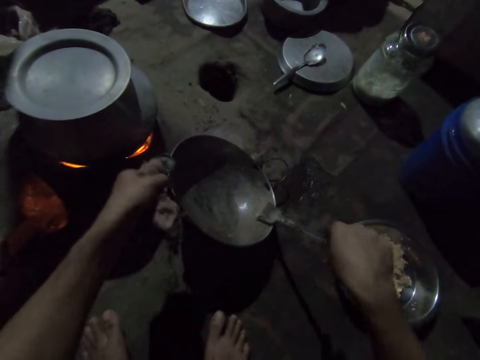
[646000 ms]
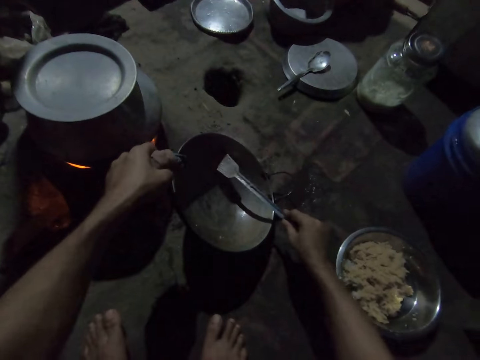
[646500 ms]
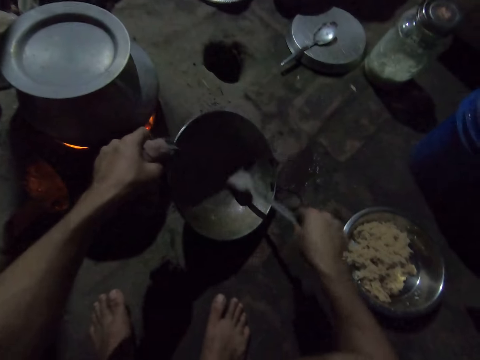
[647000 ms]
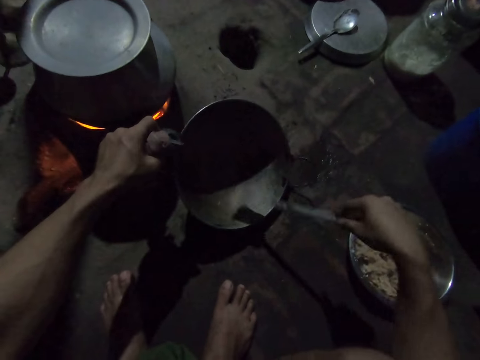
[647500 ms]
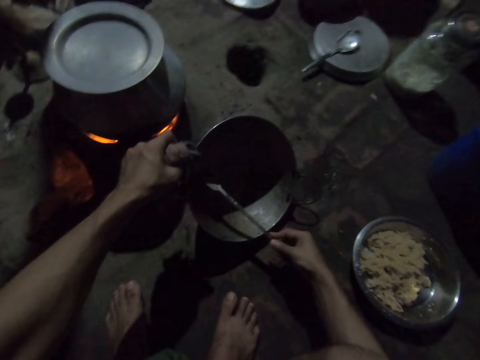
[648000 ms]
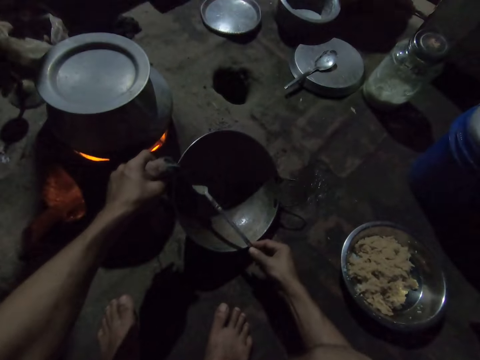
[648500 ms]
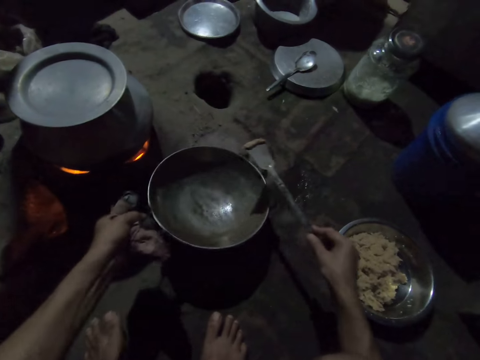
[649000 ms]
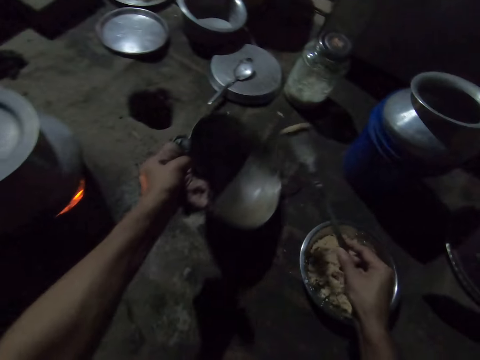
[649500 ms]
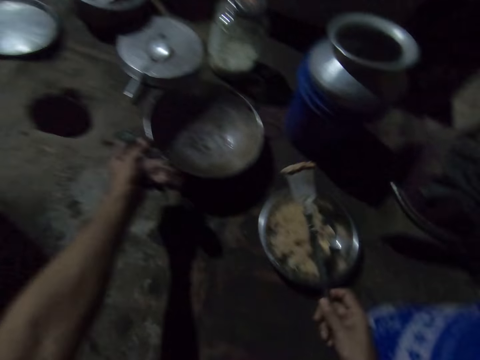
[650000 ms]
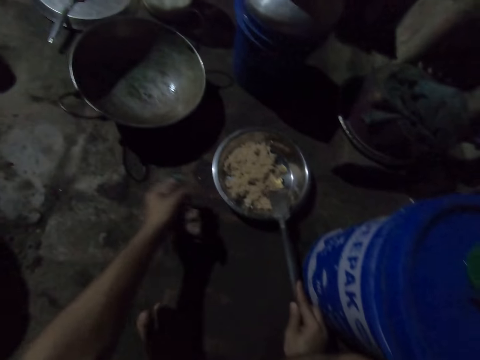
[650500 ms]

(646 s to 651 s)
The camera wearer drops the pot on the ground with the rags in her left hand. She scrapes the solid turner in her right hand with the edge of the bowl on the ground. She pours food in the plate.

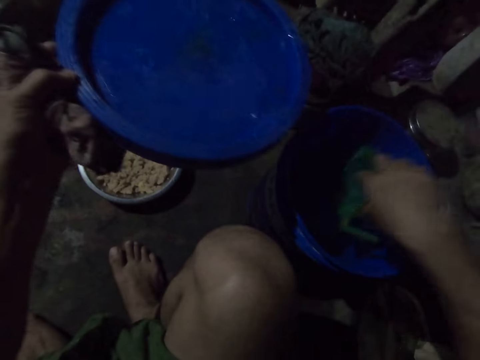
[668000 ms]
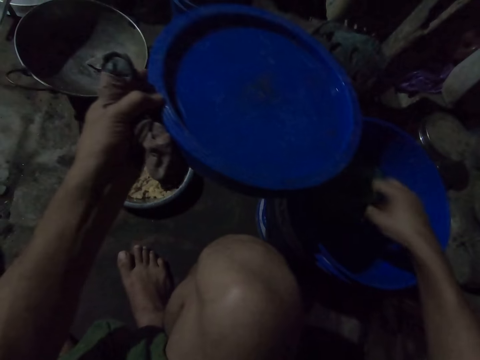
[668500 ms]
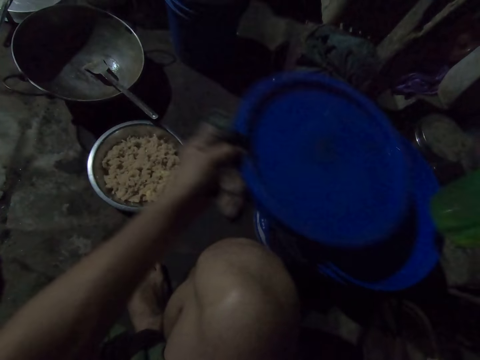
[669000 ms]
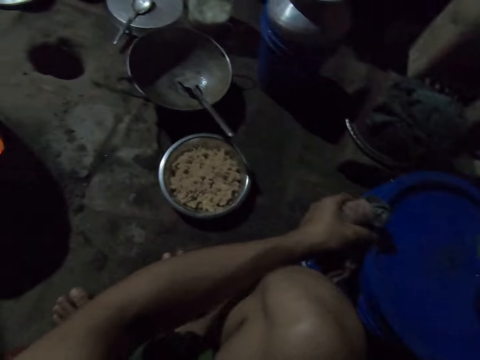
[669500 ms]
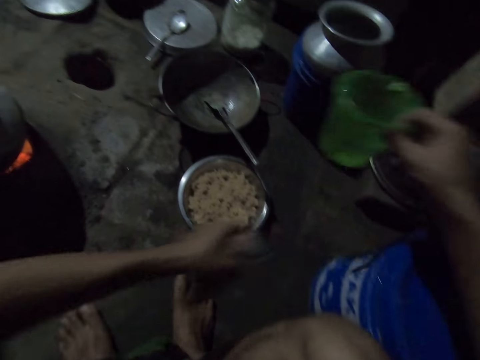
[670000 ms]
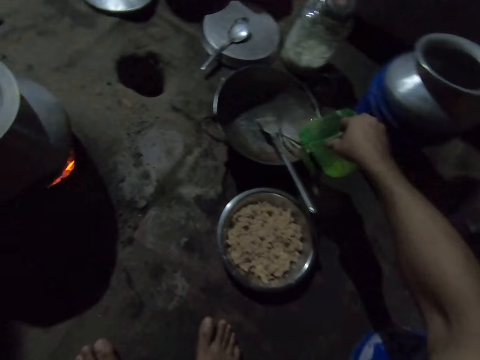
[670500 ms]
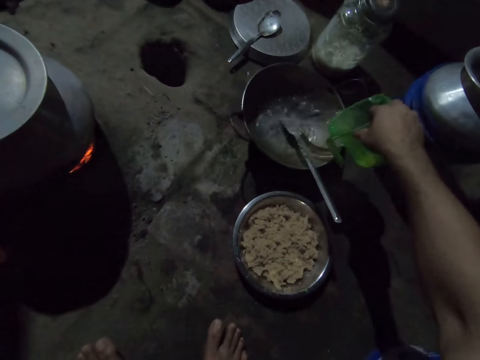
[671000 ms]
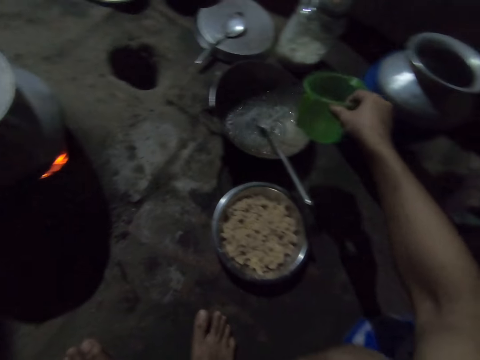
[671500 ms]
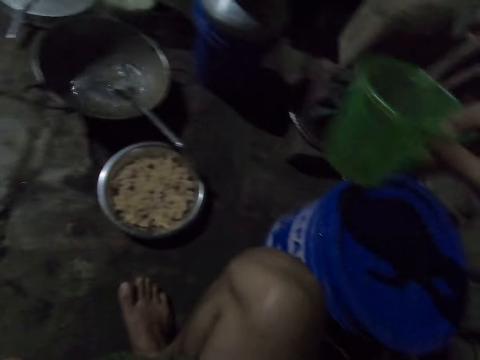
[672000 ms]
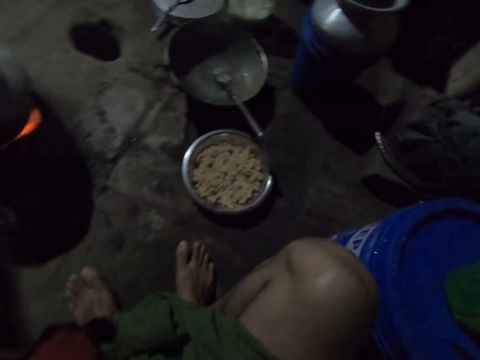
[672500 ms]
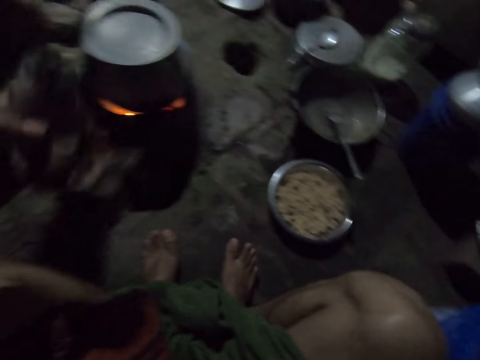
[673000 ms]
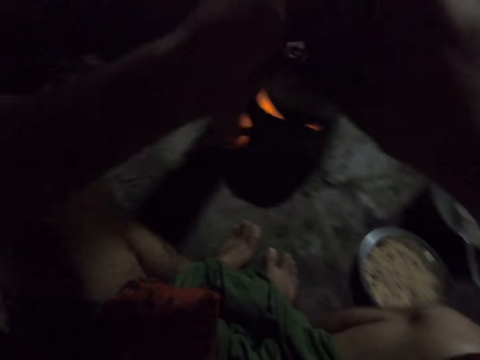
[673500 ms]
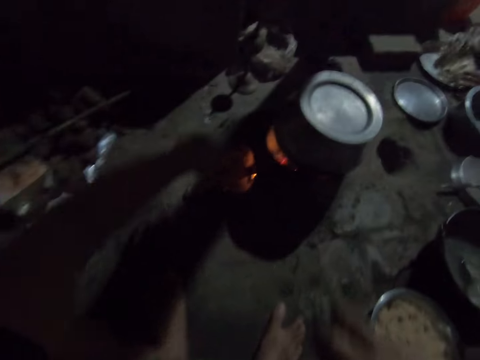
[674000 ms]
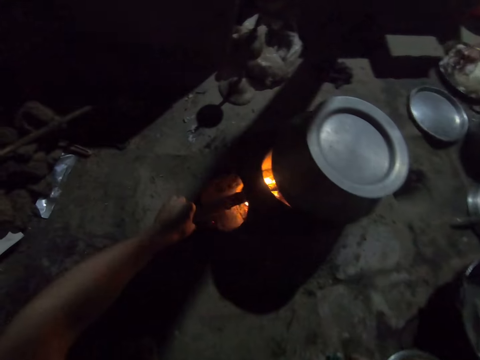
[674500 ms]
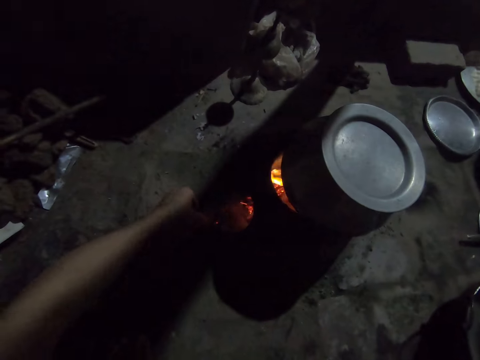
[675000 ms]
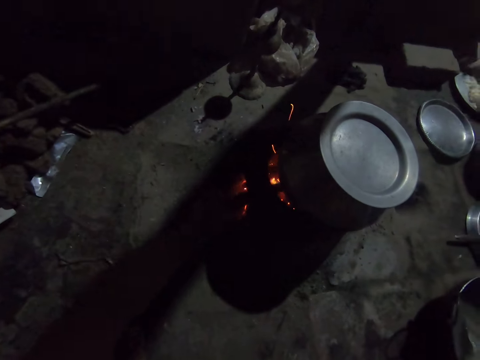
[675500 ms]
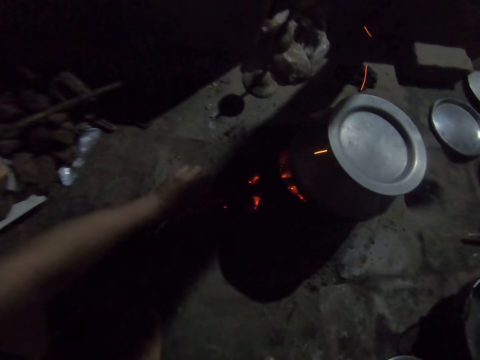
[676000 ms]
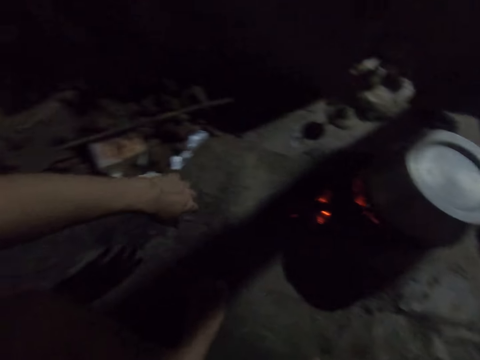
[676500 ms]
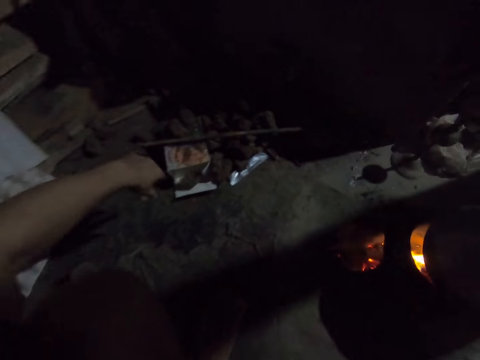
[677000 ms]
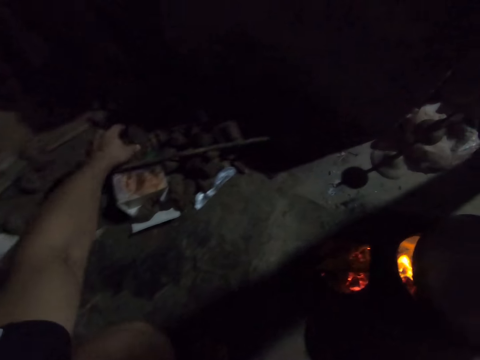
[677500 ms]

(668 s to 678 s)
The camera wearer takes water from the container on the ground with the jug in her right hand. She closes the container on the ground with the container cover in her left hand. She pours water from the jug in her right hand into the pot on the ground. She drops the jug on the container on the ground with her right hand. She passes the rags from her right hand to her left hand. She adjusts the stick in the stove with her left hand.

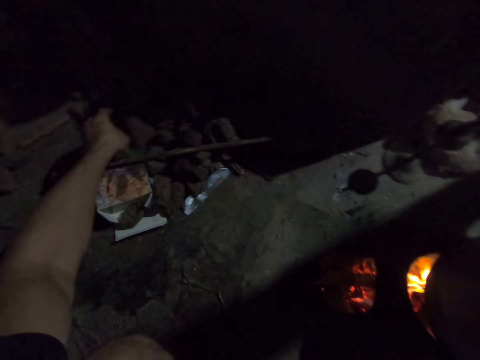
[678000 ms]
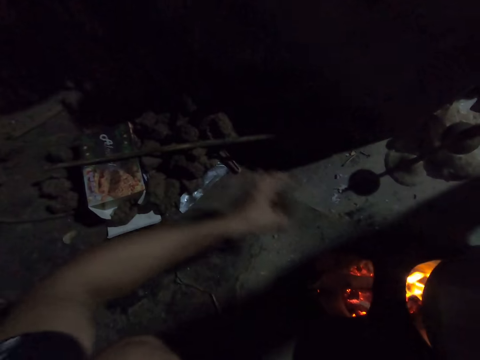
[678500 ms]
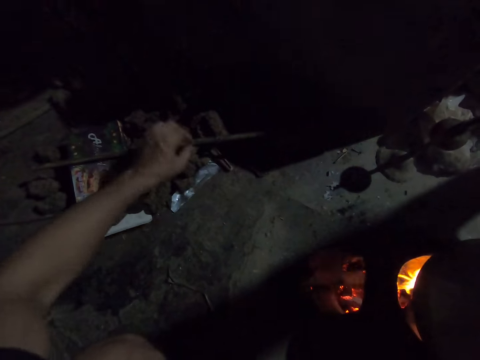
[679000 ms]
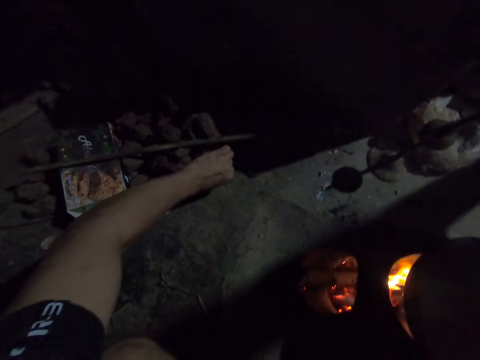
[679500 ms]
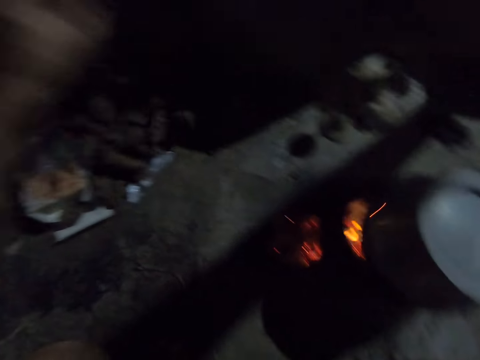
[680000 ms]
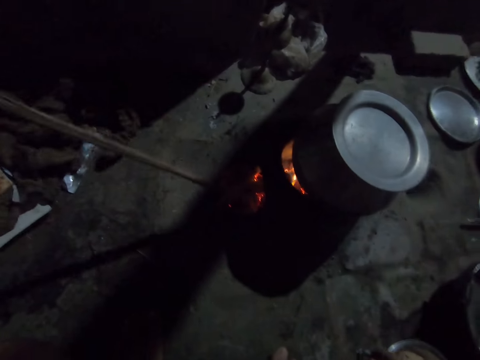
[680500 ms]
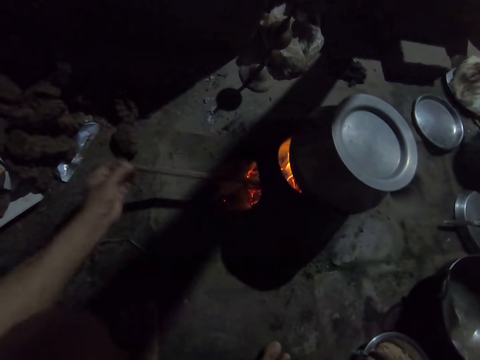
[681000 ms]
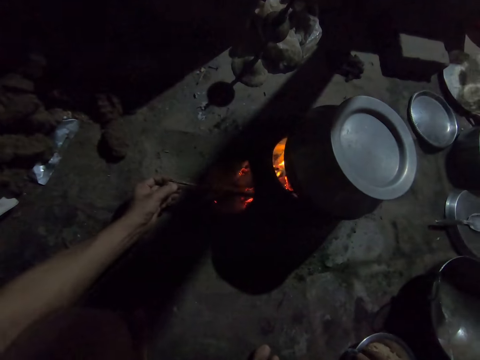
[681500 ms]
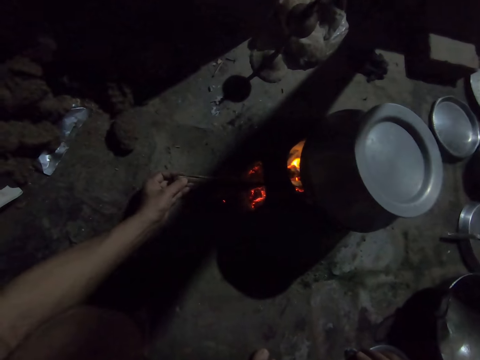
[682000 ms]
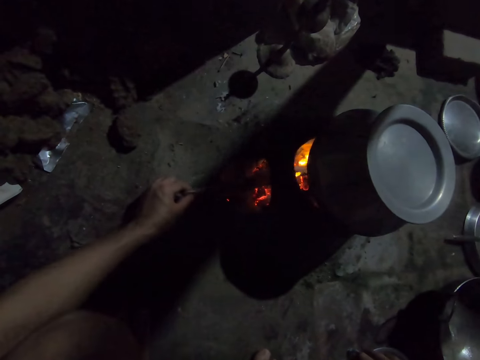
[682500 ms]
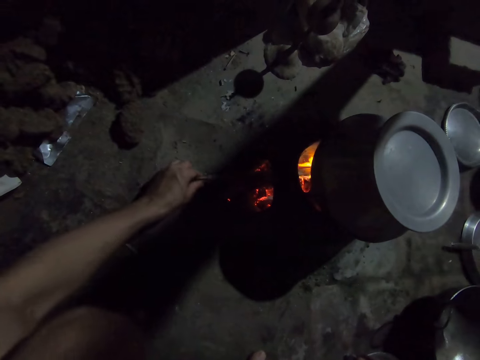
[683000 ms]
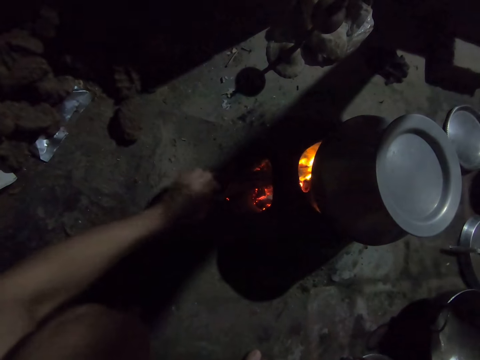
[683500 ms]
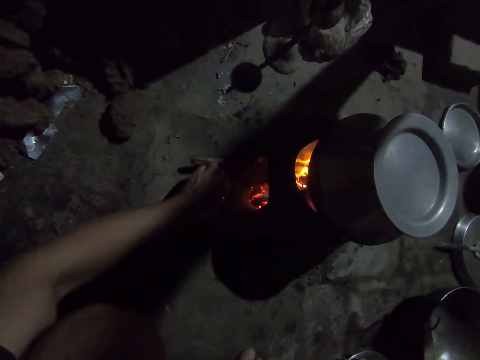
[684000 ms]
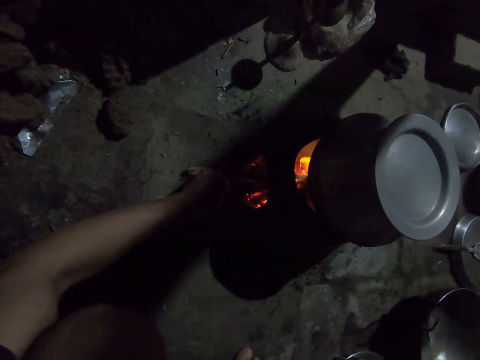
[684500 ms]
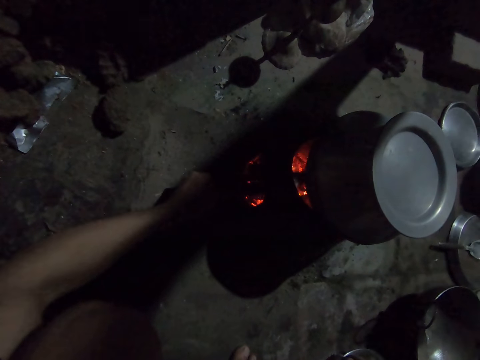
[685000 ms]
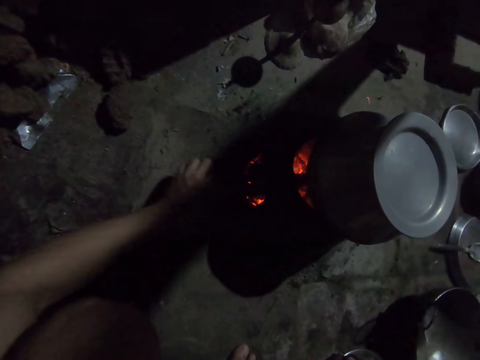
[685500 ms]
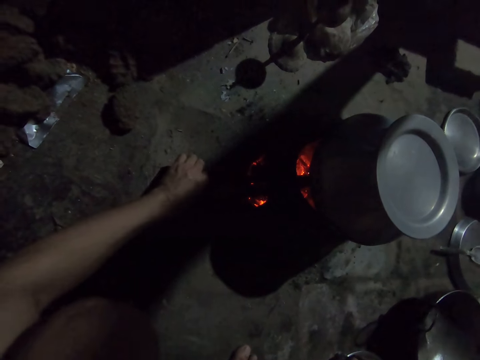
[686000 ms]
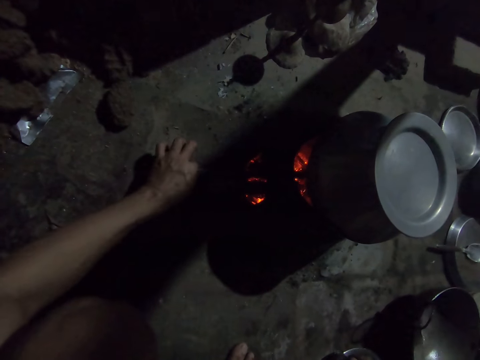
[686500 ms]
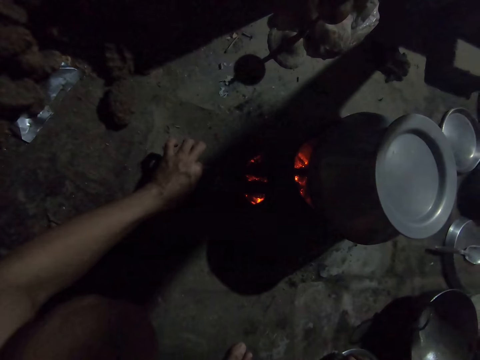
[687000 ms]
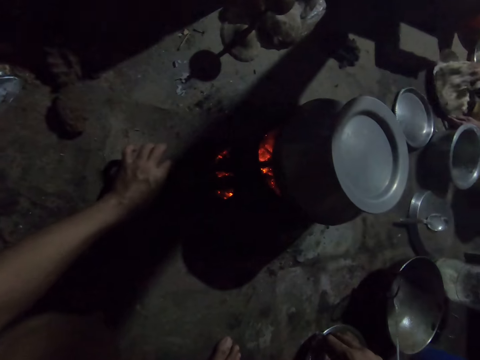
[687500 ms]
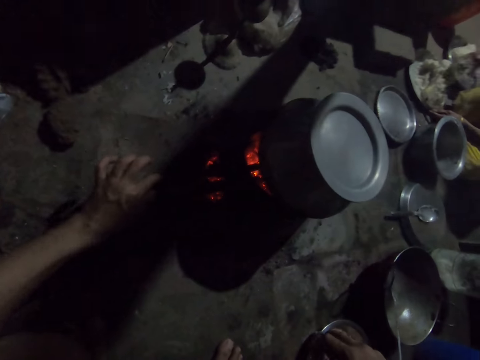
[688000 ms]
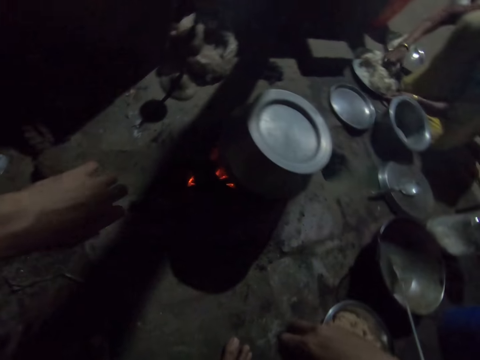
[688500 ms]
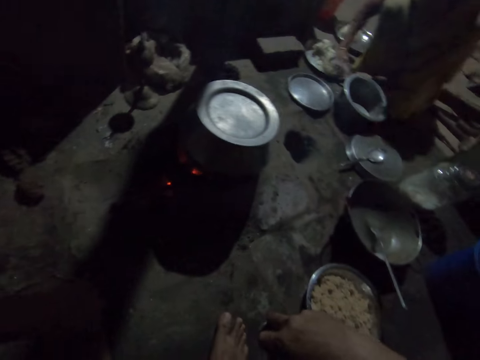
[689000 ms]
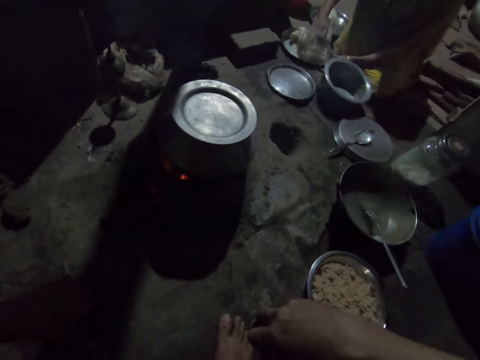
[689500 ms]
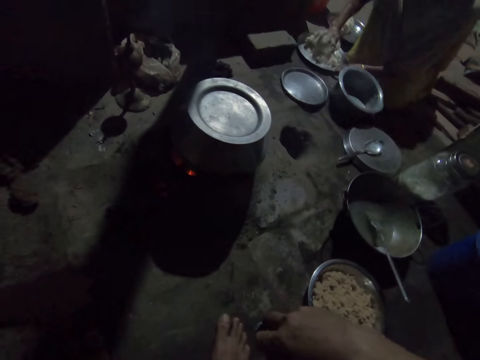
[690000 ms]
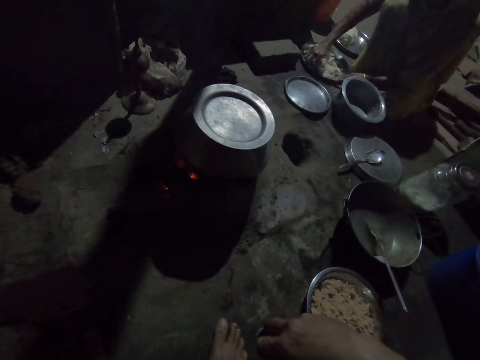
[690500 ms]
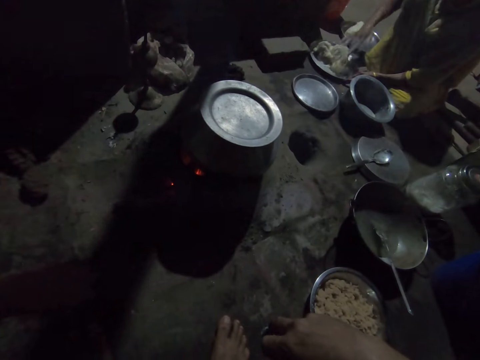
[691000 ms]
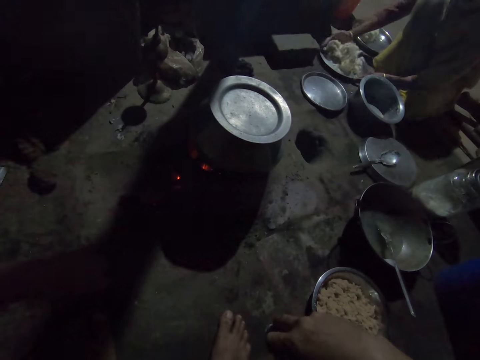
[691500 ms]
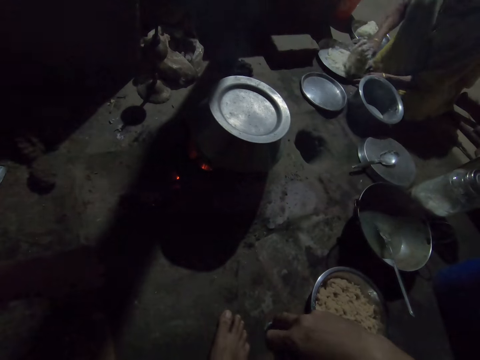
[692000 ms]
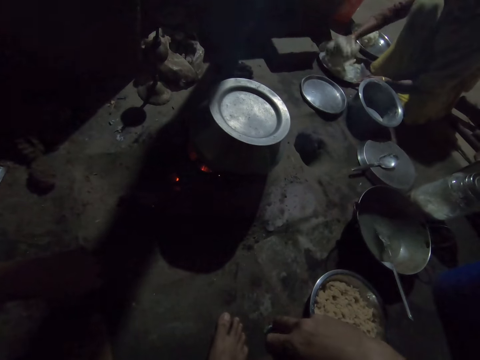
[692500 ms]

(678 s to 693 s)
The camera wearer picks up a stone from the ground with her left hand. She throws the stone in the stove on the ground with her left hand. She picks up a stick from the ground with her left hand. She inserts the stick into the stove on the ground with her left hand. The woman kneads dough on the tray on the ground with her right hand. The camera wearer adjusts the stick in the stove with her left hand.
